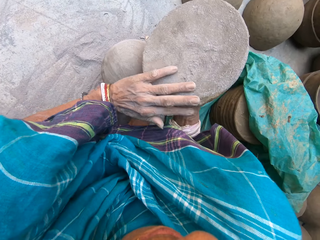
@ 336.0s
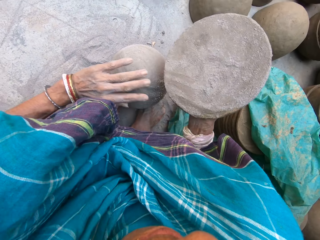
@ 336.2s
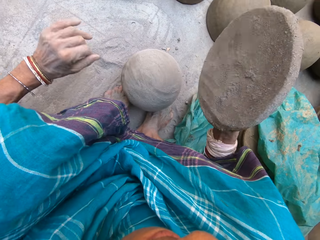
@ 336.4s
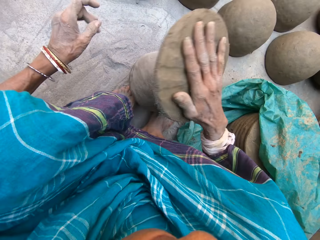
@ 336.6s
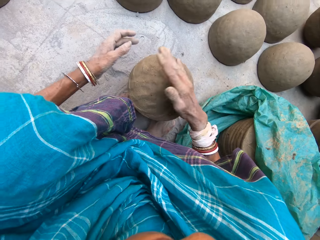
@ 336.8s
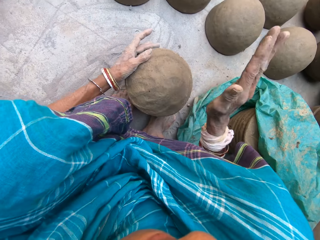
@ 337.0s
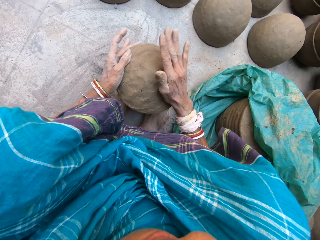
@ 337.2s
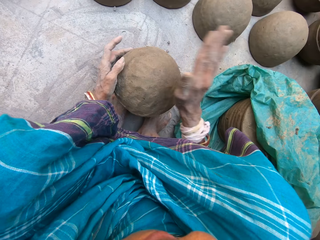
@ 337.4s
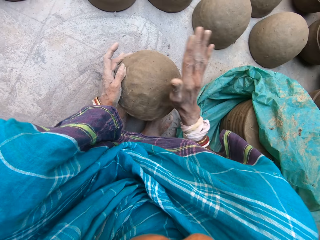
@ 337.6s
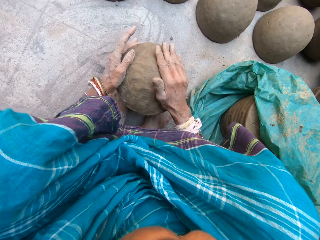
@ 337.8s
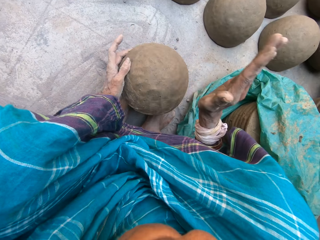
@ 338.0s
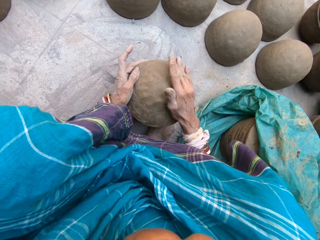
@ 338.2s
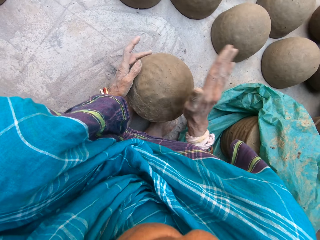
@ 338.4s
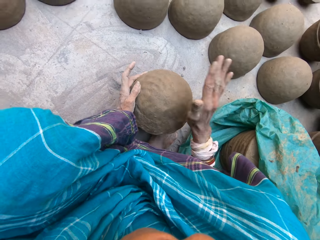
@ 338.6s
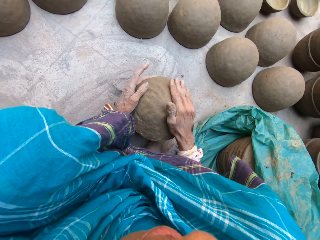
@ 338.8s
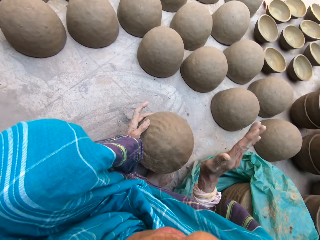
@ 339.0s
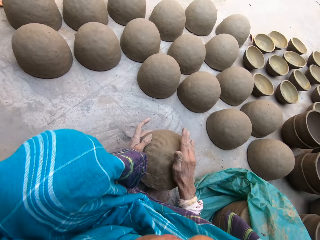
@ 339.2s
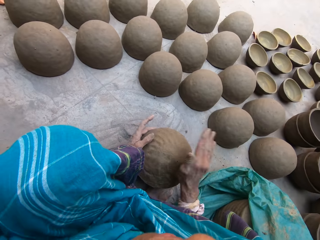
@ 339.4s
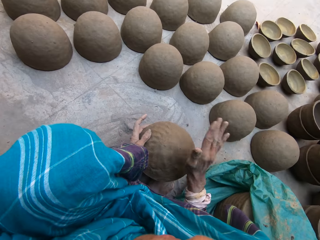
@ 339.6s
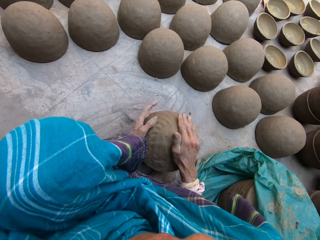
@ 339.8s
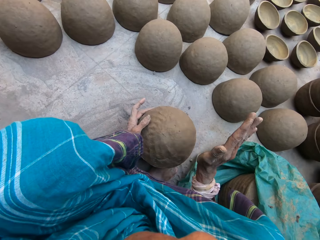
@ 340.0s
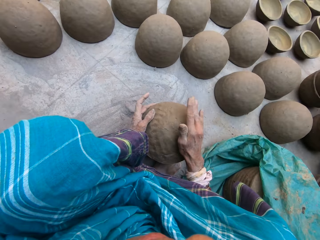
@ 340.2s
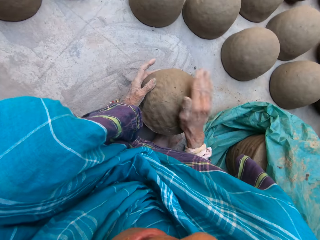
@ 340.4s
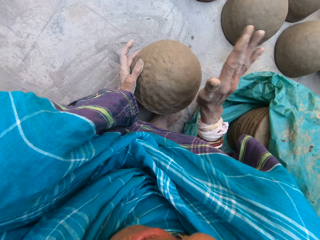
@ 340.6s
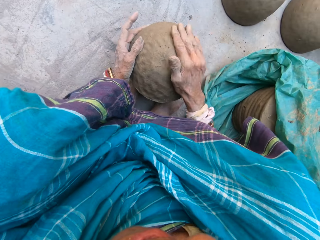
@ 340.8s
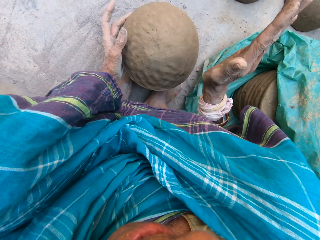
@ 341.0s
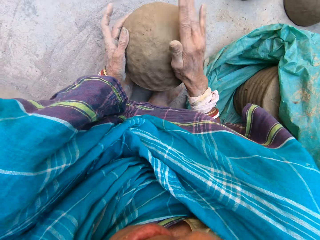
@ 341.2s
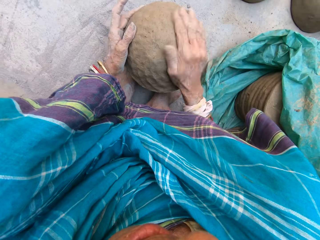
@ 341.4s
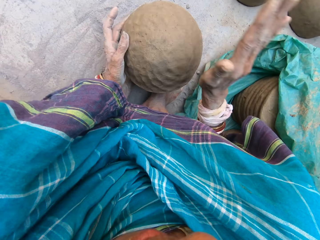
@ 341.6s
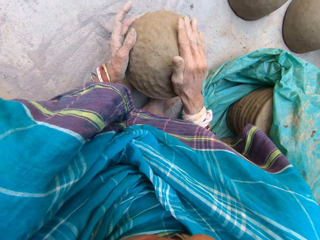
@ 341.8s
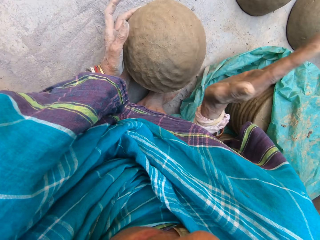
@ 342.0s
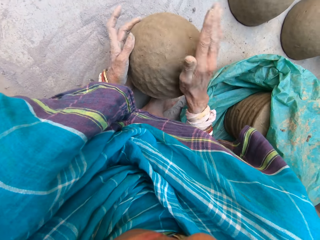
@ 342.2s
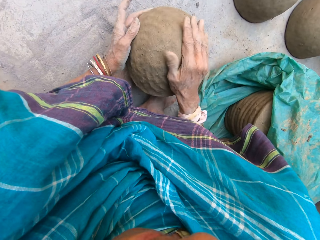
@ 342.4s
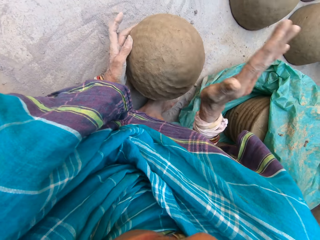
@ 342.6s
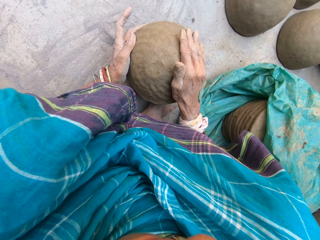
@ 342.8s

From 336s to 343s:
The camera wearer puts the clay mould on the pot or molder. They hit the clay mould with the right hand. They shape the clay on the molder by hands.

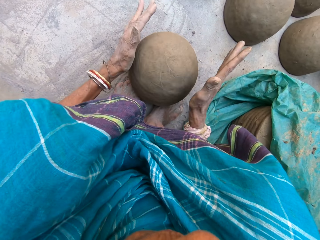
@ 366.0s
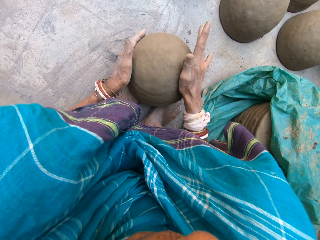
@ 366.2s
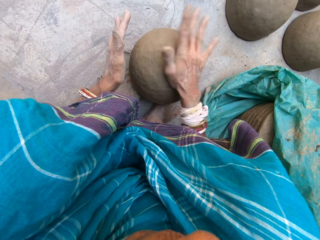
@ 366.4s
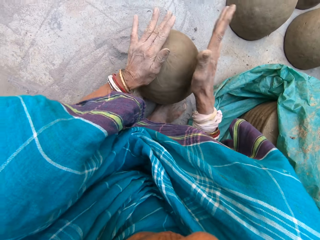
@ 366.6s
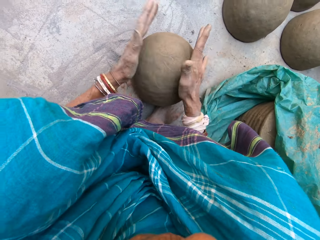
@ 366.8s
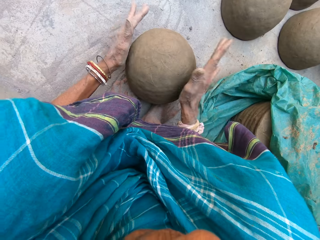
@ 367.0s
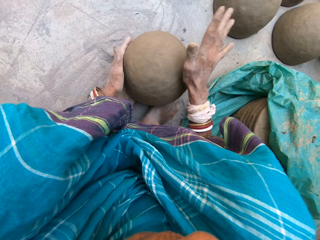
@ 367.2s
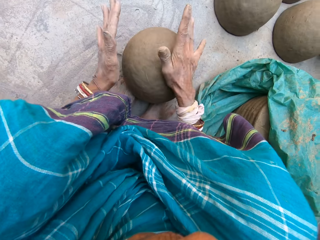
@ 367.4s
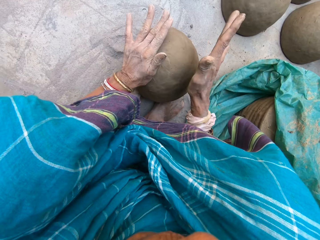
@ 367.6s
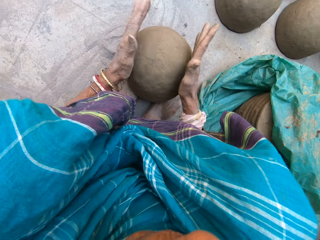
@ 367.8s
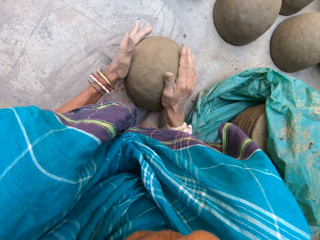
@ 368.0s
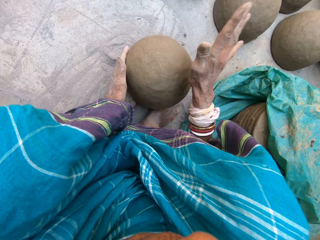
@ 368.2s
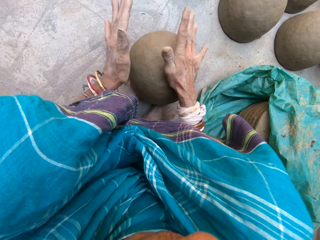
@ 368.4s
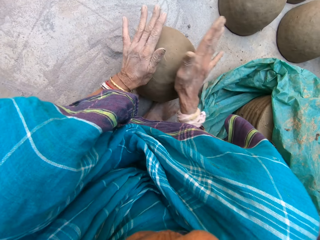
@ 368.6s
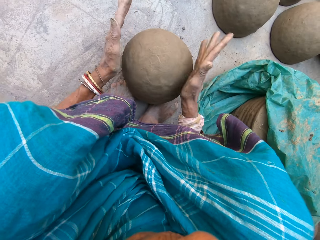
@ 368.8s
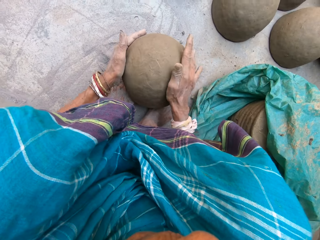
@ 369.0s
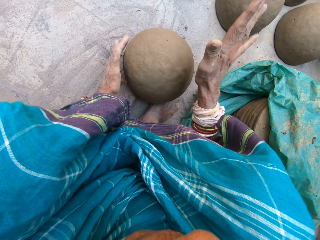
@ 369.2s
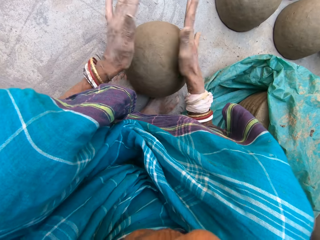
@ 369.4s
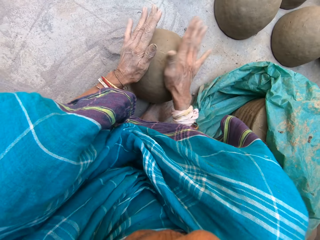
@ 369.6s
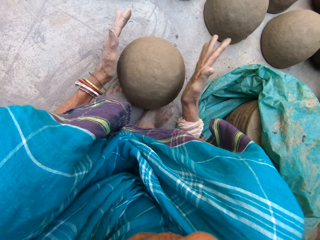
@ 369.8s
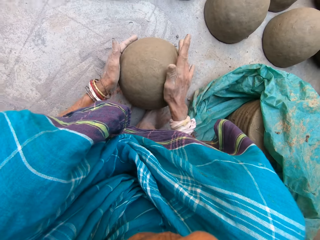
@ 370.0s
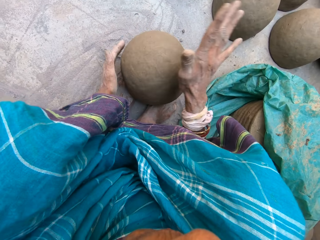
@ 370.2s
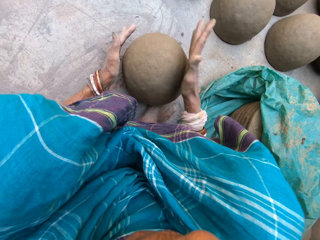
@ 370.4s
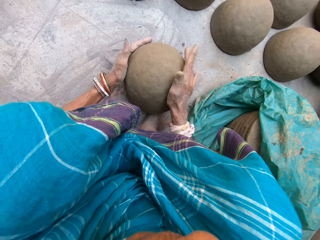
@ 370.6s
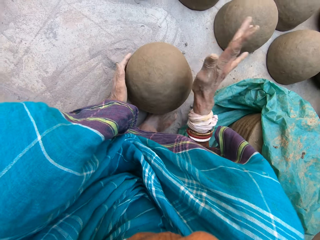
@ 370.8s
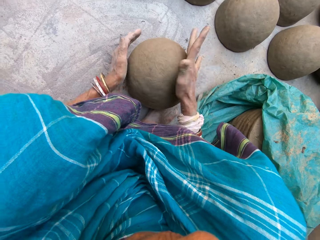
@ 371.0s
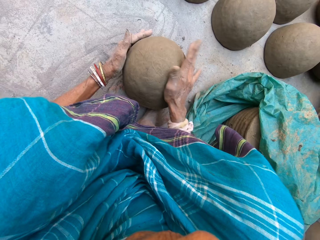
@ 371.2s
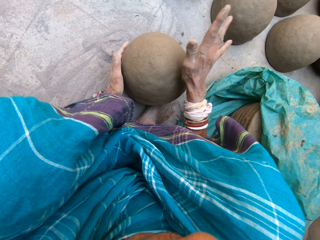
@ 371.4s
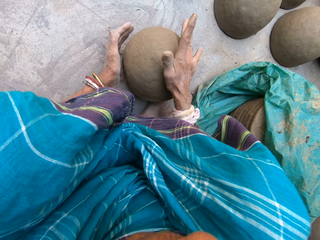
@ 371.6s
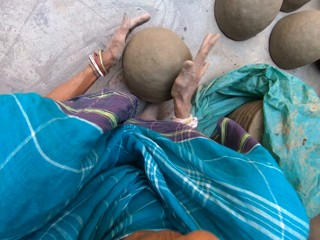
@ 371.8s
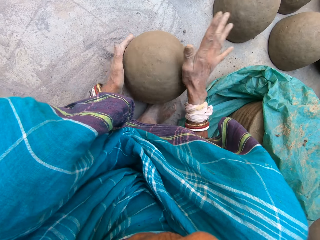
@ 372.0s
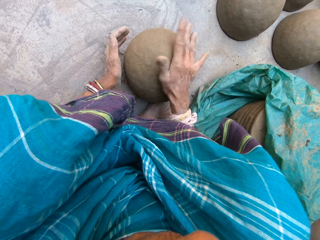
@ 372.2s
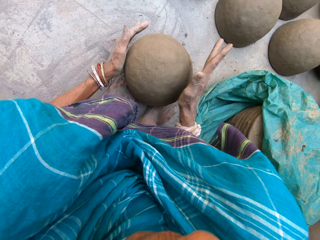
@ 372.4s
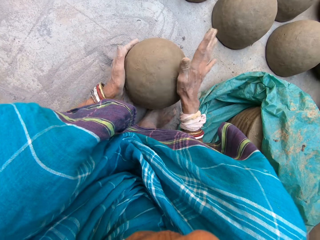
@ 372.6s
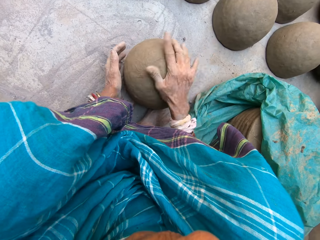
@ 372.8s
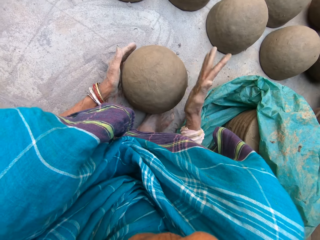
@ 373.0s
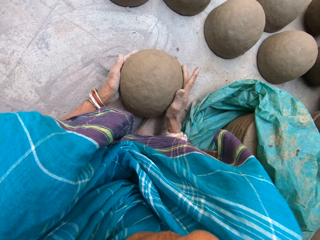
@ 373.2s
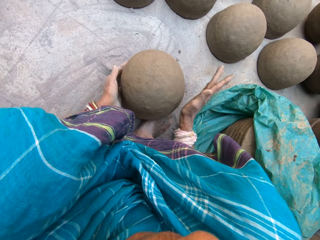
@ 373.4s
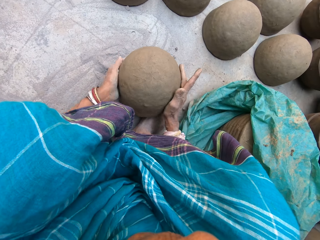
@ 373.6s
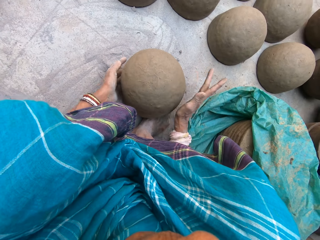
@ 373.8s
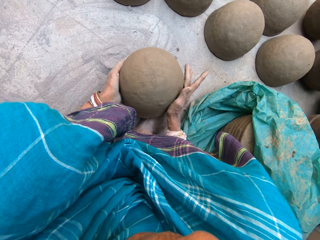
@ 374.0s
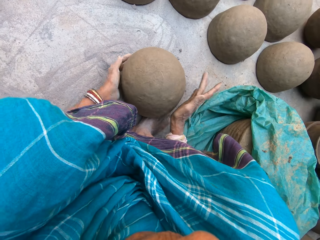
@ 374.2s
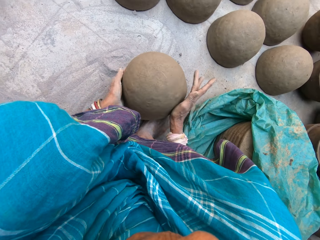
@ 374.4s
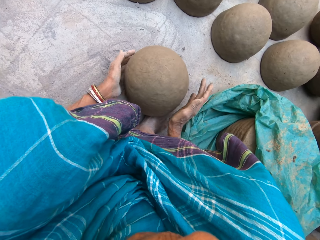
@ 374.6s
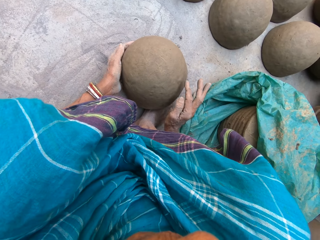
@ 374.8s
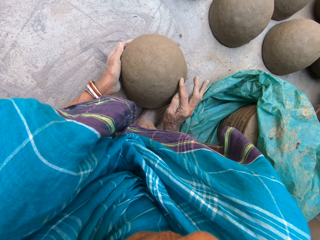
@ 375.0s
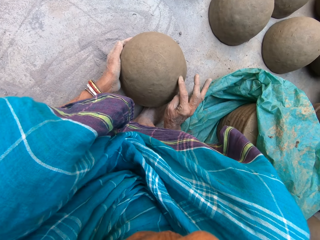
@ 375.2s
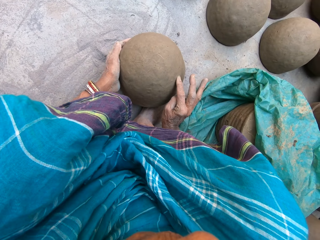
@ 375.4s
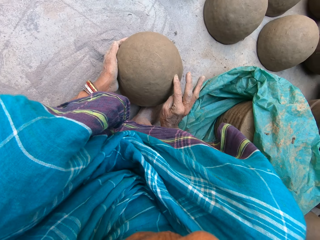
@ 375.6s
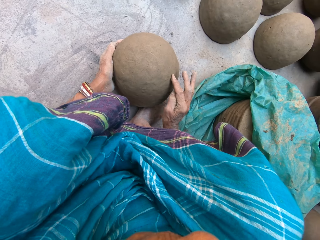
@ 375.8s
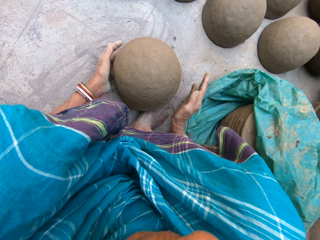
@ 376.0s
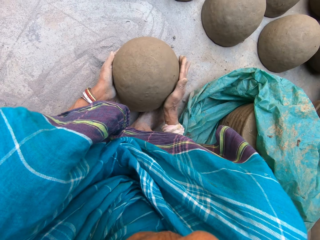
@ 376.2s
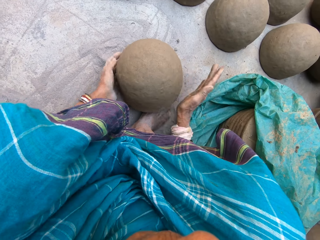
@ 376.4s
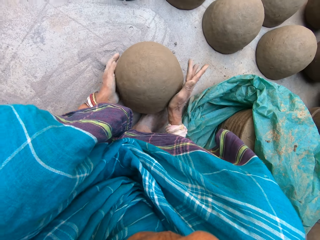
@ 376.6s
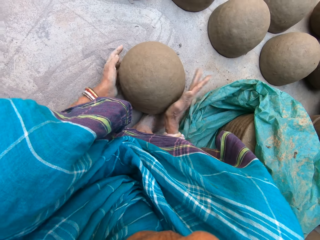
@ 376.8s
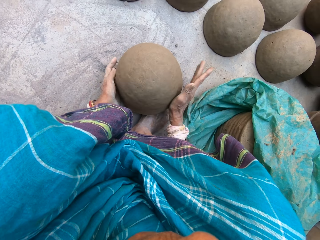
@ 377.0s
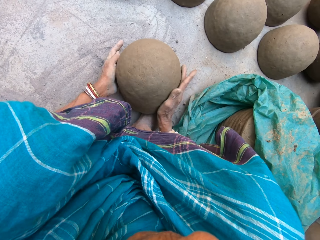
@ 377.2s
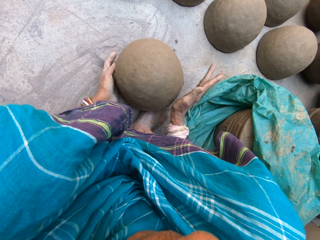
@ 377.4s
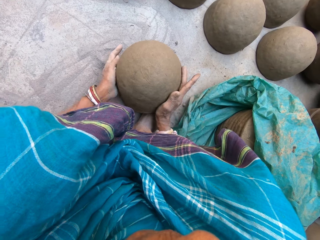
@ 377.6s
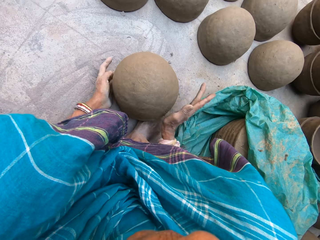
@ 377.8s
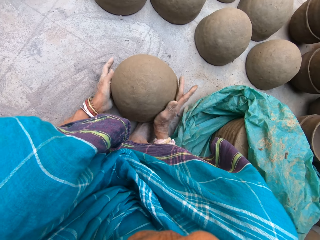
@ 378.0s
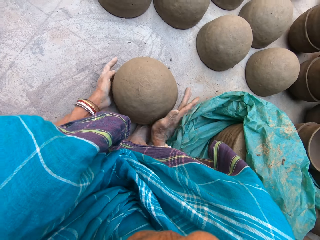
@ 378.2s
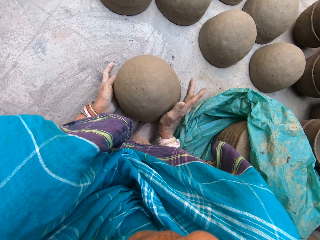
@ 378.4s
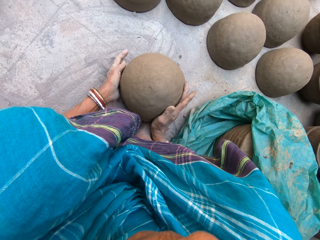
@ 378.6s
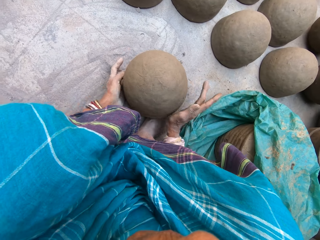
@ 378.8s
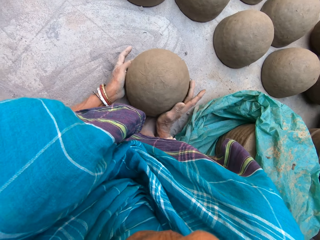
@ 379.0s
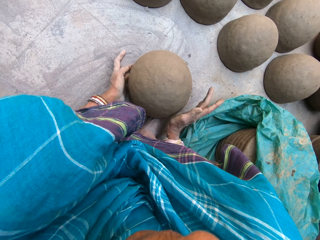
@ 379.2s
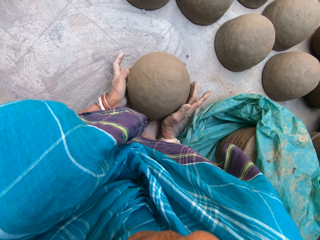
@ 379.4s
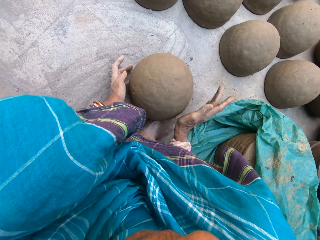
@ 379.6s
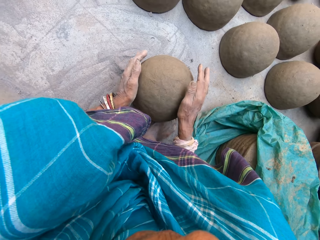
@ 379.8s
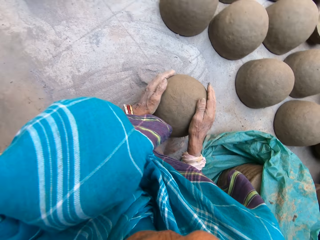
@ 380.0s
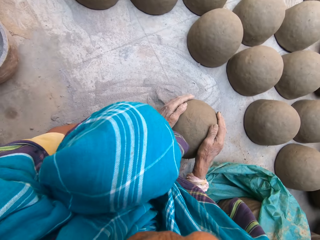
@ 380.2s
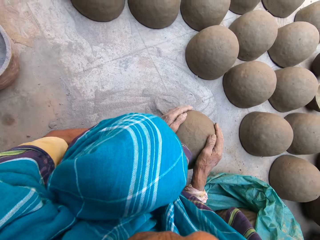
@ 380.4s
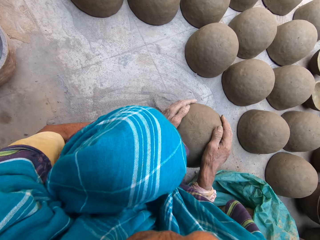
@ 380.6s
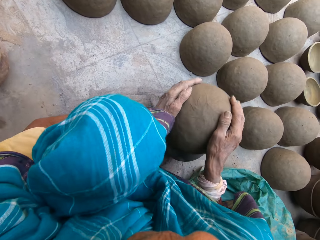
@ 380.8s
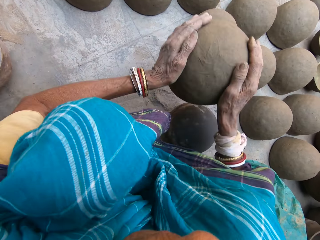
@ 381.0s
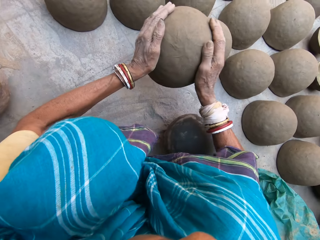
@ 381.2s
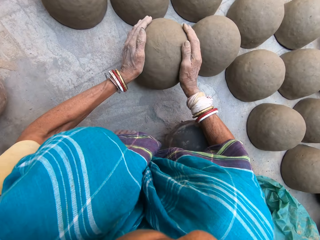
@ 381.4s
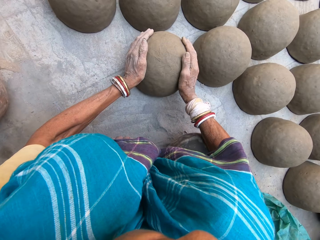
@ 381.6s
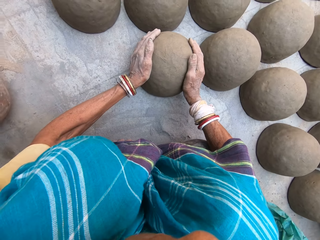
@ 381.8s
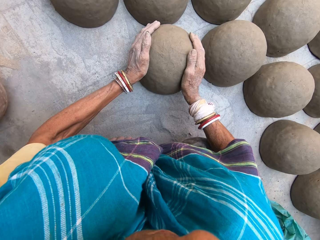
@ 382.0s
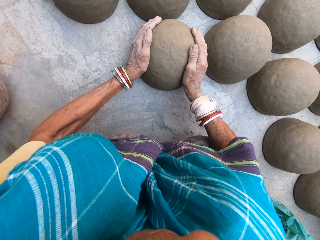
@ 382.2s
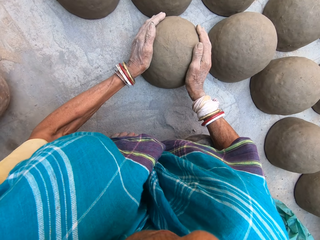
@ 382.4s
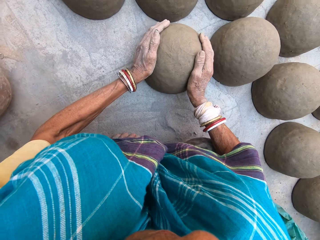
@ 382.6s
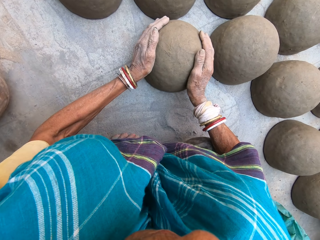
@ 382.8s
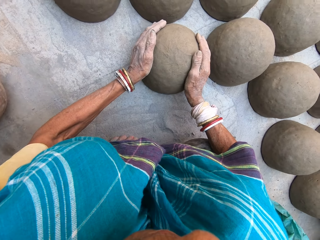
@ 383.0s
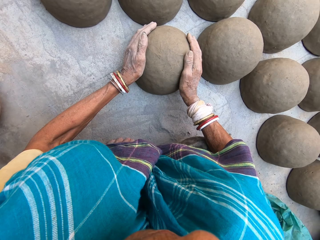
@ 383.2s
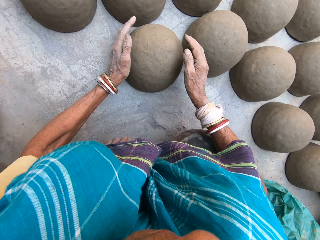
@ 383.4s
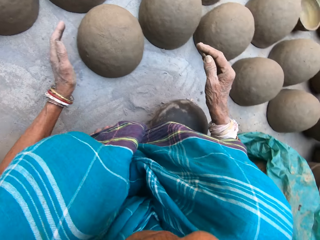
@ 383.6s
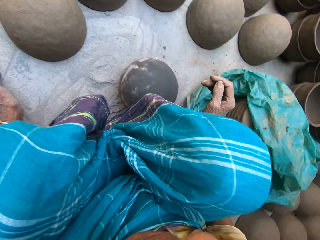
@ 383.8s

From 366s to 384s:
The camera wearer hits a clay mould with both hands. They hit the clay mould with the right hand. They put a finger on the clay mould. They shape the clay mould. They lift the clay mould and put the rounded clay mould down.
